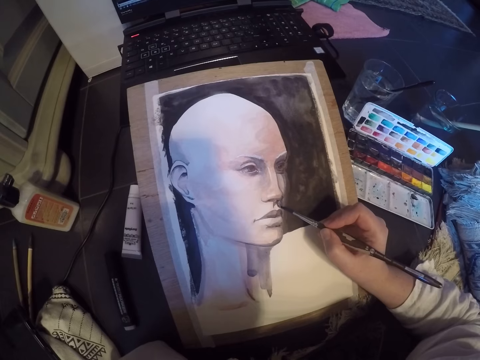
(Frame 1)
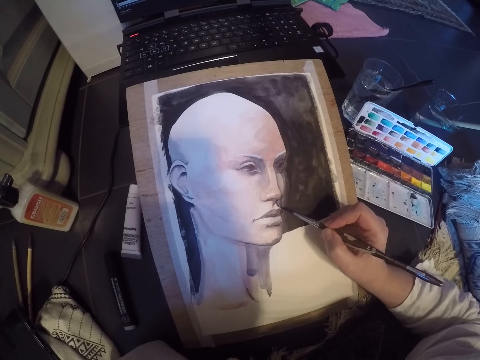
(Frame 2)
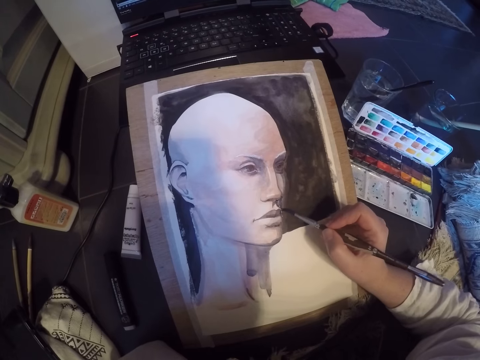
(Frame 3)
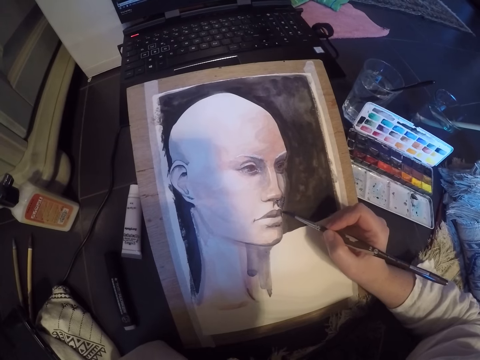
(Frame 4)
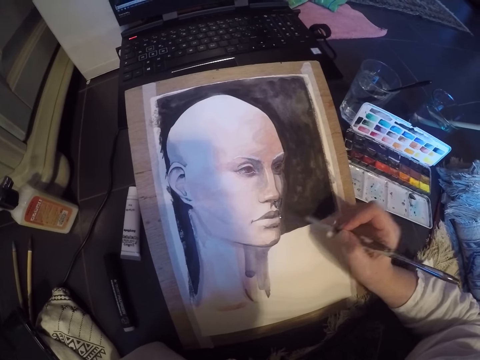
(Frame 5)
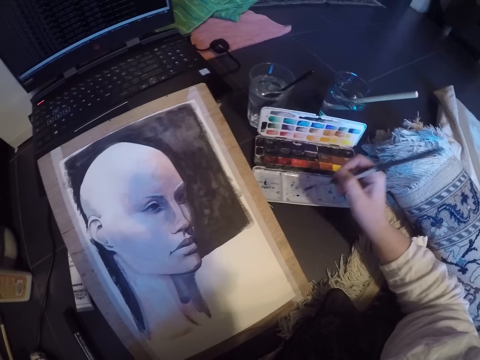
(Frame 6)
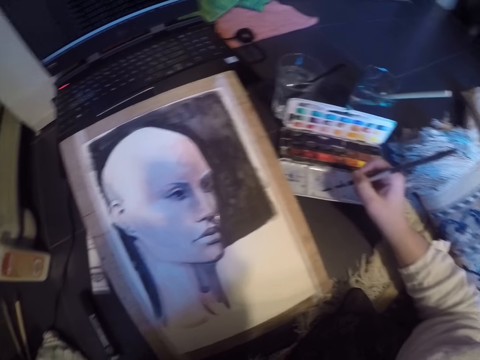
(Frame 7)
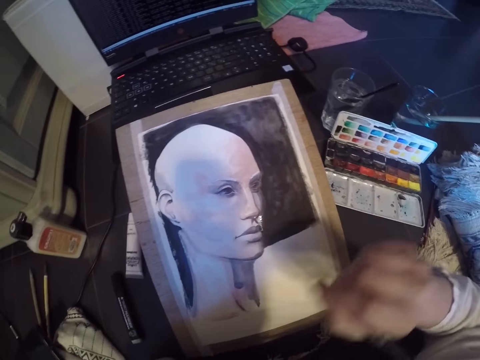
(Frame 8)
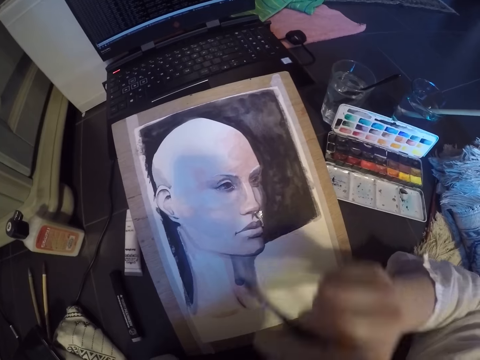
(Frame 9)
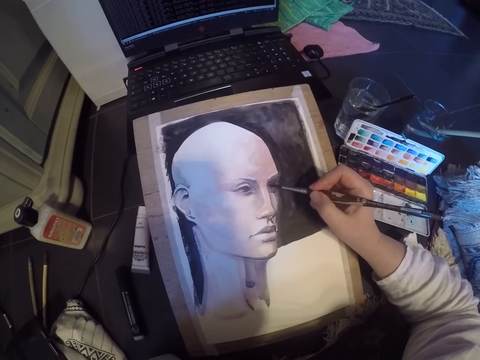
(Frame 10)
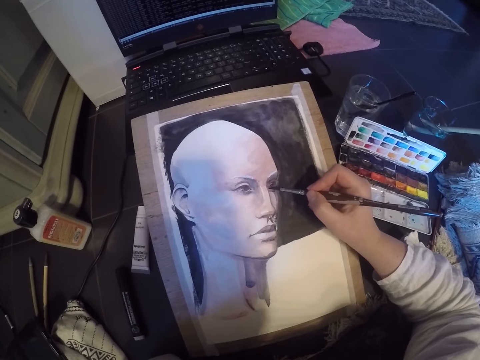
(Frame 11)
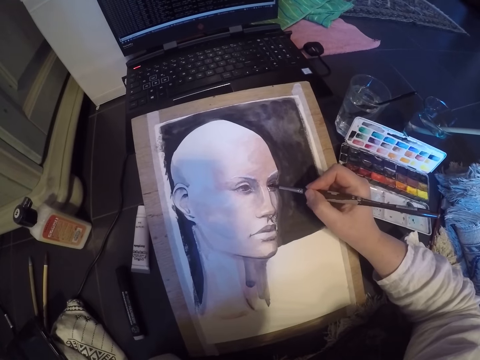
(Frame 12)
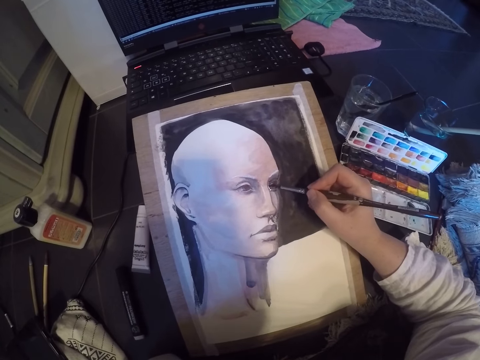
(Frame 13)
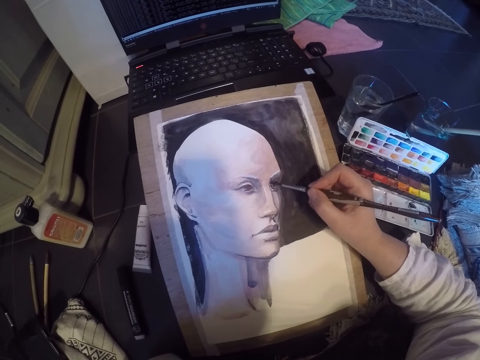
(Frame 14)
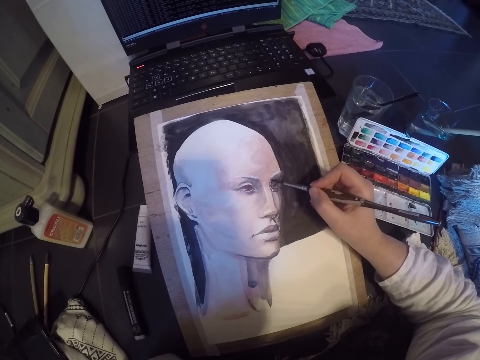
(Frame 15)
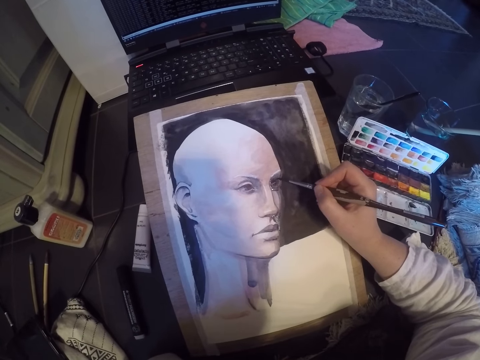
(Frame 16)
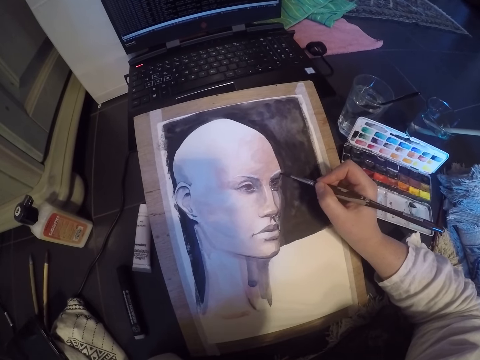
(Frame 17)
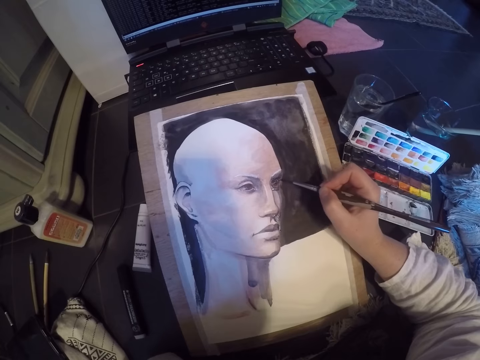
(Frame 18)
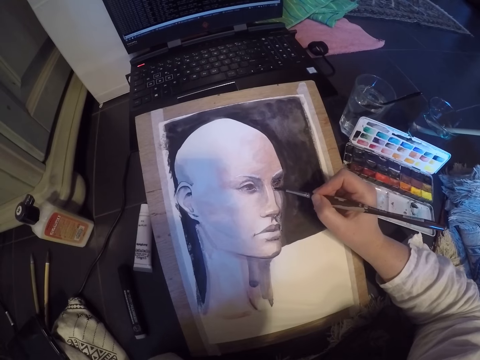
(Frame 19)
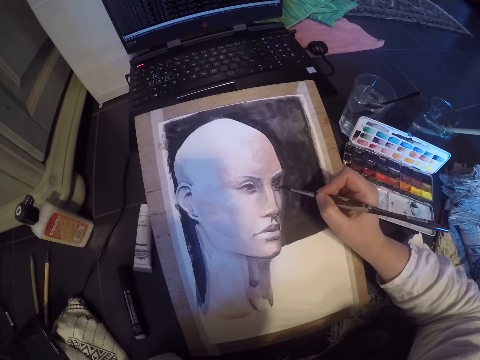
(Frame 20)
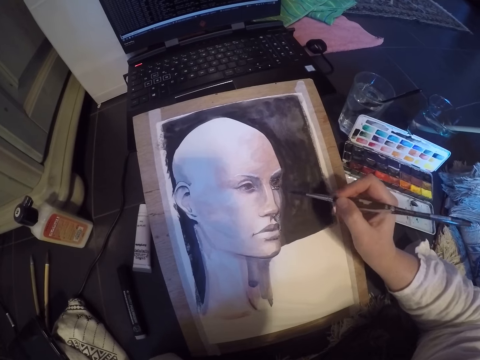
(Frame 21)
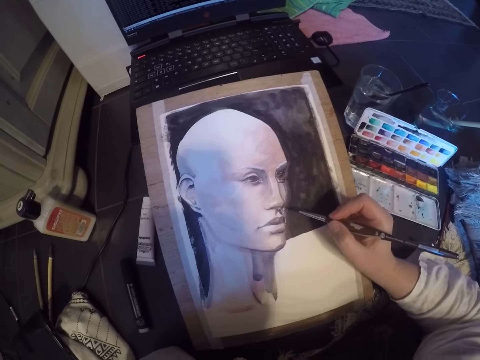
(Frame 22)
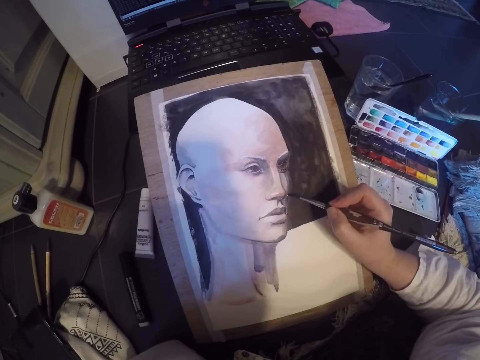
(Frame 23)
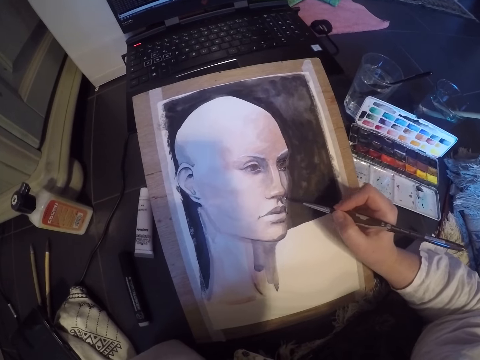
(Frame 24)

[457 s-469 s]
The camera wearer dips the brush in paint in the paint palette on the table. He paints the left eye of the picture on the table with his right hand.

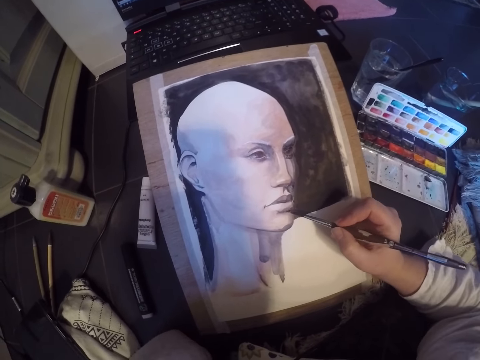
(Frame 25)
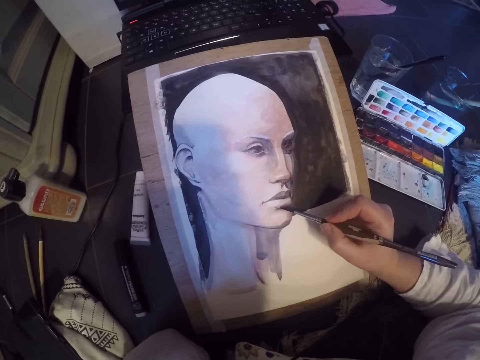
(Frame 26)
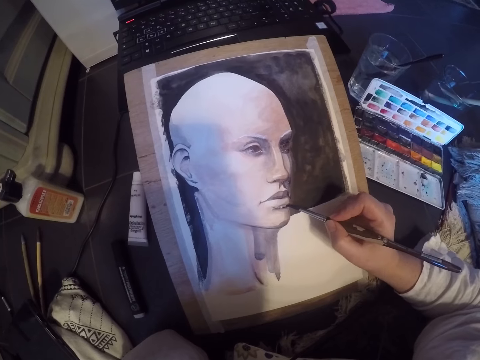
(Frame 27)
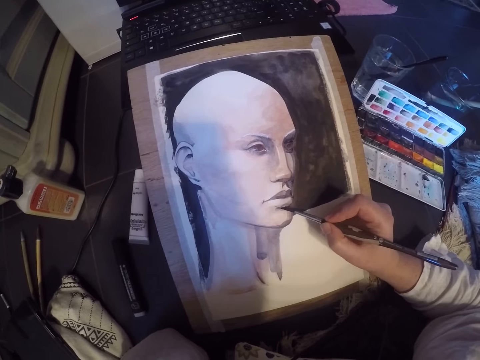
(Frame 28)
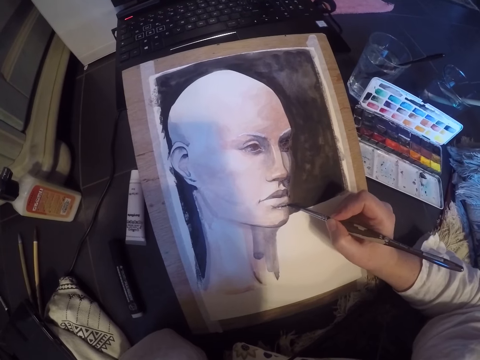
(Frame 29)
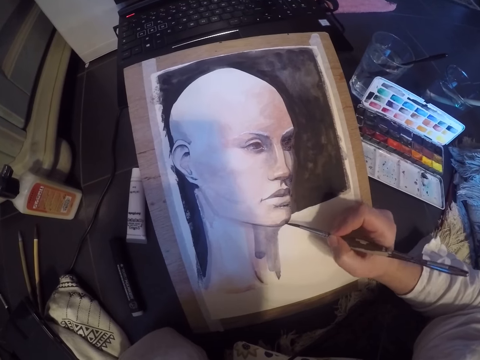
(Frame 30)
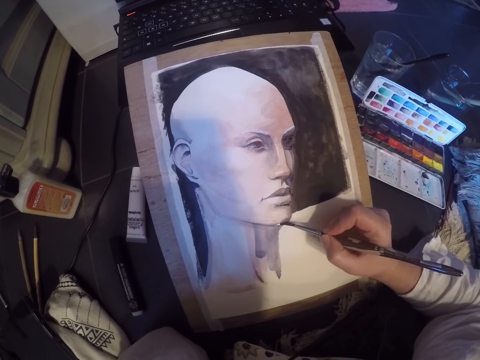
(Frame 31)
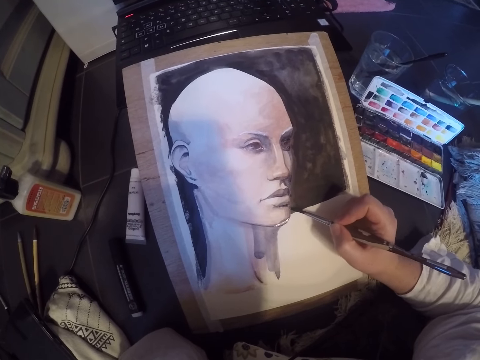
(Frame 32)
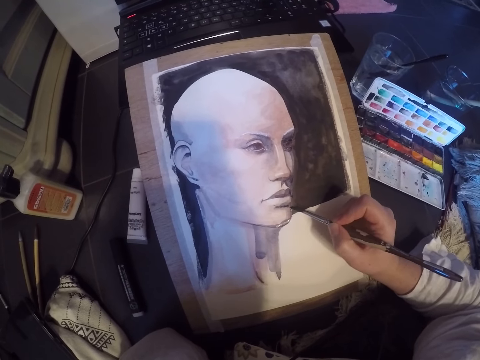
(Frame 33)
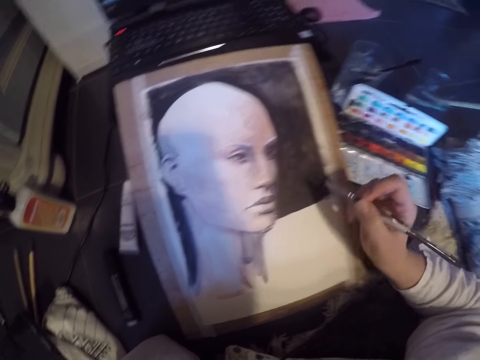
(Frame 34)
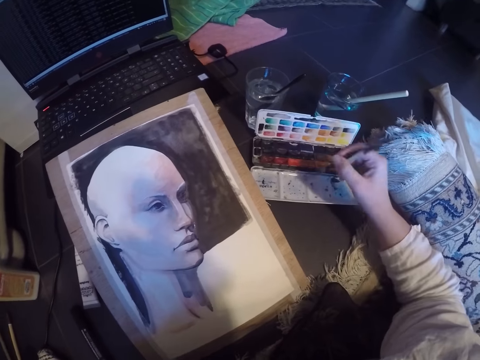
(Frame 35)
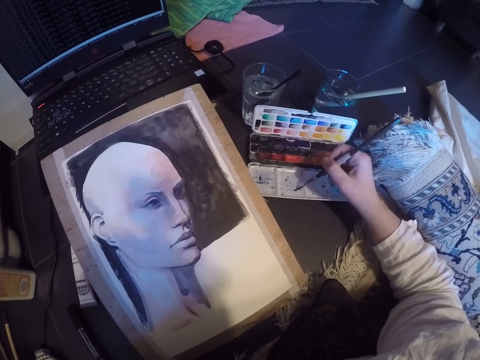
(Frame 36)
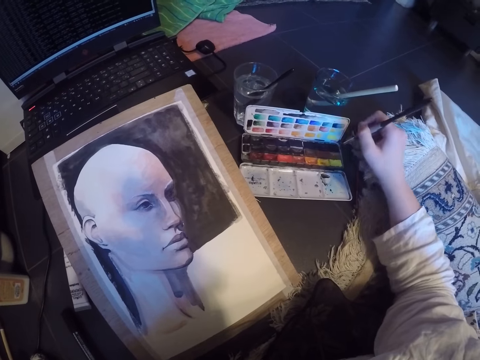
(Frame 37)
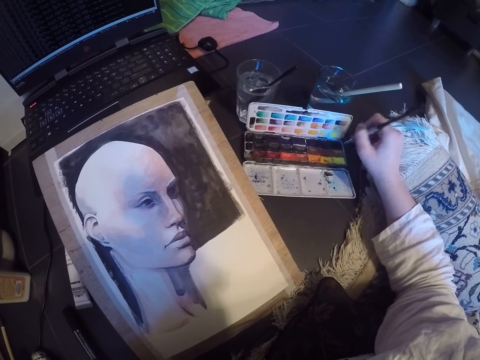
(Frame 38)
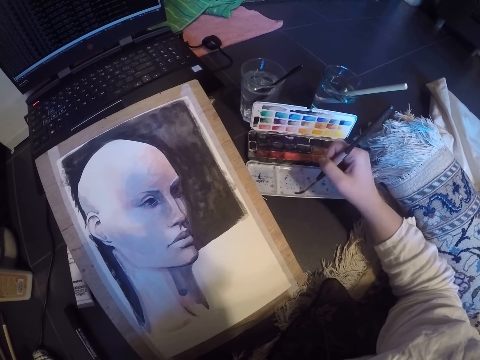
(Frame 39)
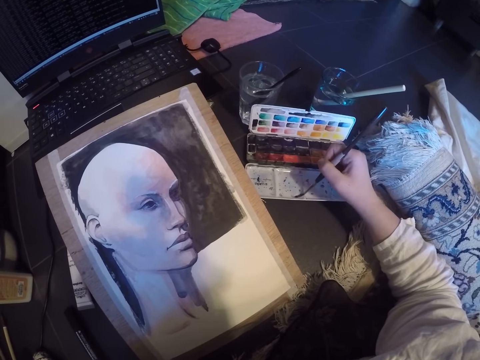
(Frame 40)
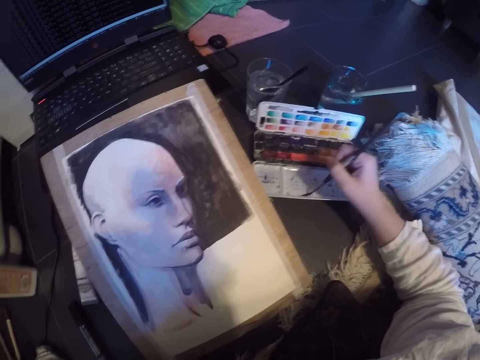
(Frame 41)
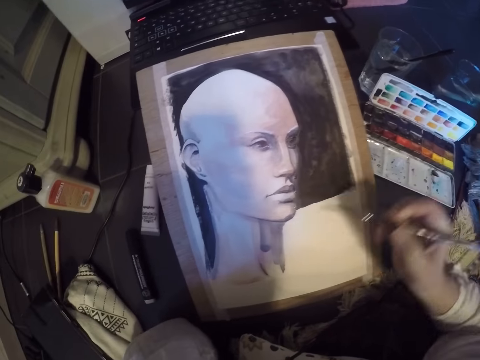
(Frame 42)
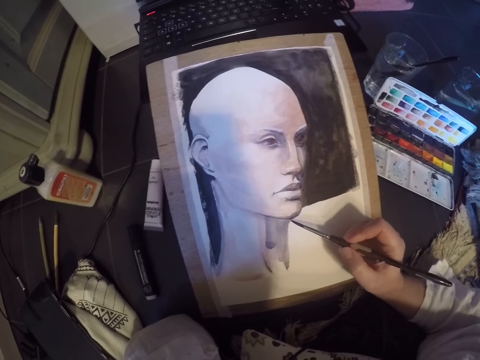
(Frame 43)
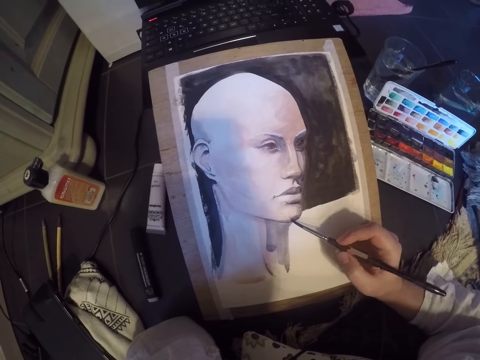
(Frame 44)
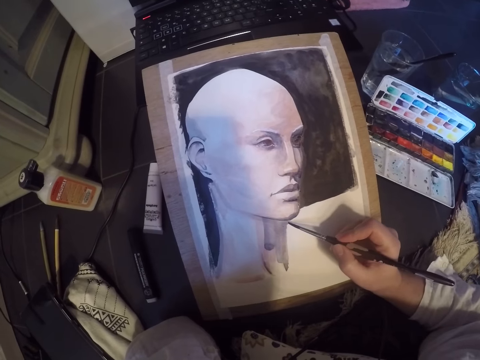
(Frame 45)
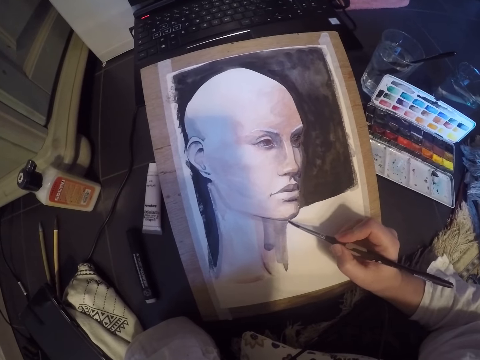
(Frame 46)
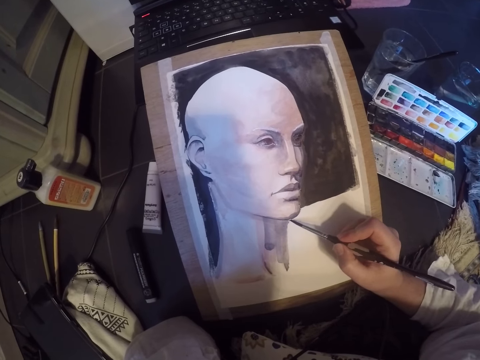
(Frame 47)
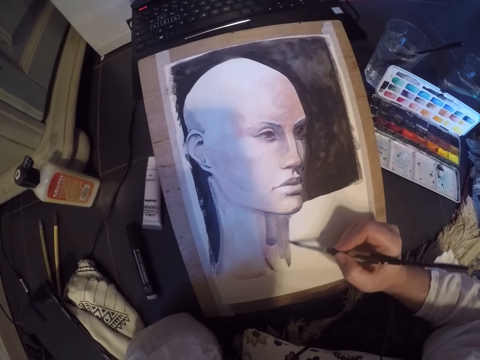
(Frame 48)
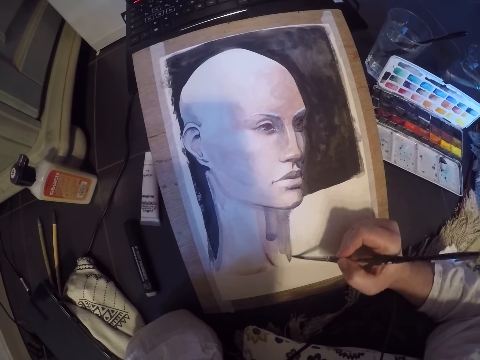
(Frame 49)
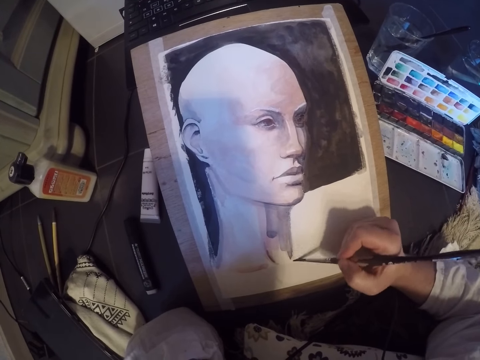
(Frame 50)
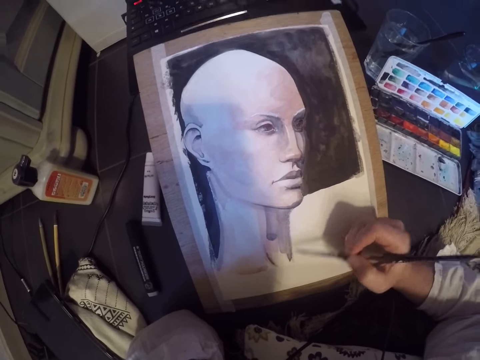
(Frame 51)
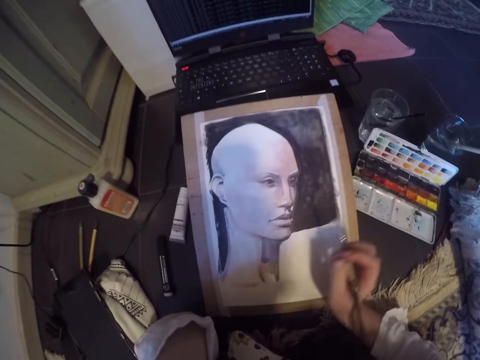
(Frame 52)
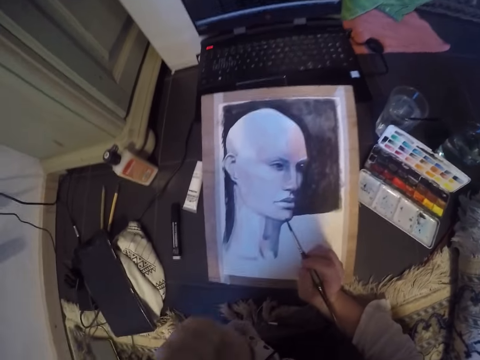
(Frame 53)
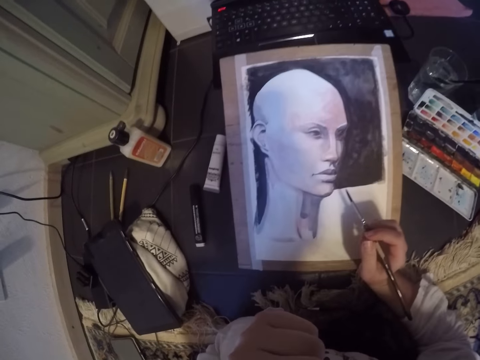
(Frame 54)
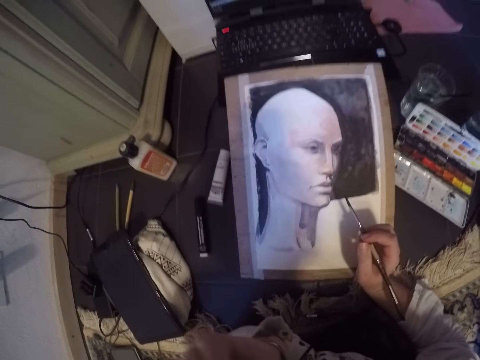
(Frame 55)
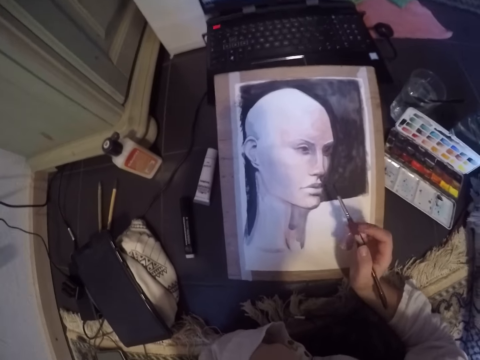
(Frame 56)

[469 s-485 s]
The camera wearer paints the mouth of the image. He dips the brush in paint in the paint palette on the table. He paints the neck of the picture on the table with his right hand.
